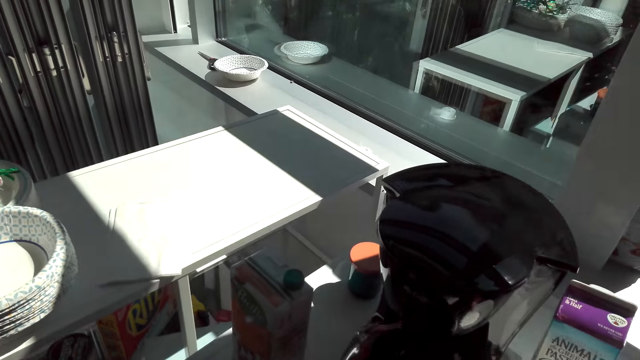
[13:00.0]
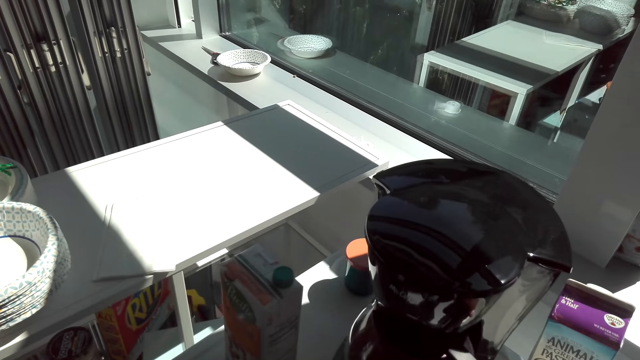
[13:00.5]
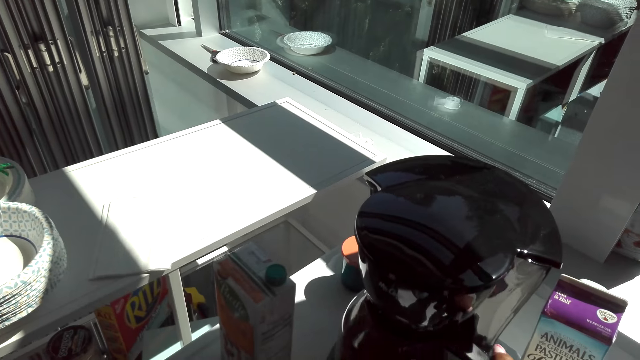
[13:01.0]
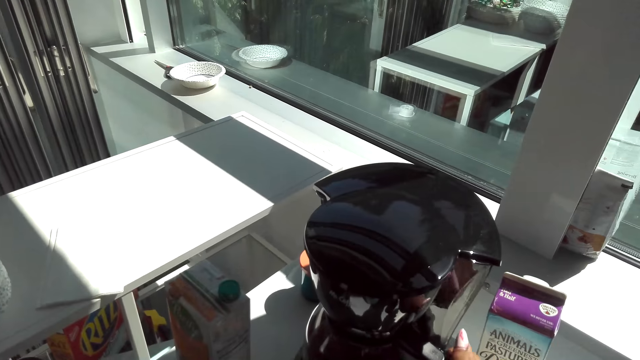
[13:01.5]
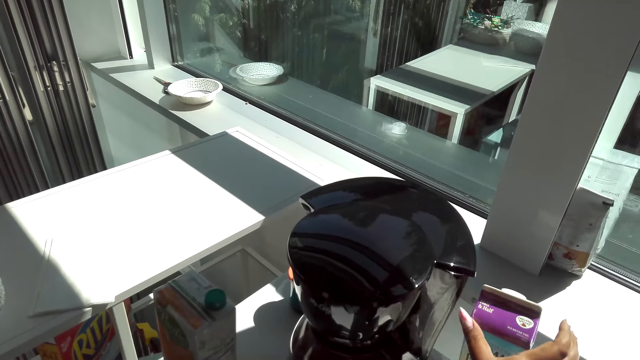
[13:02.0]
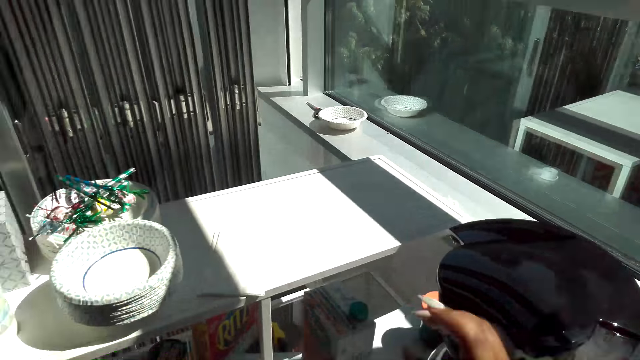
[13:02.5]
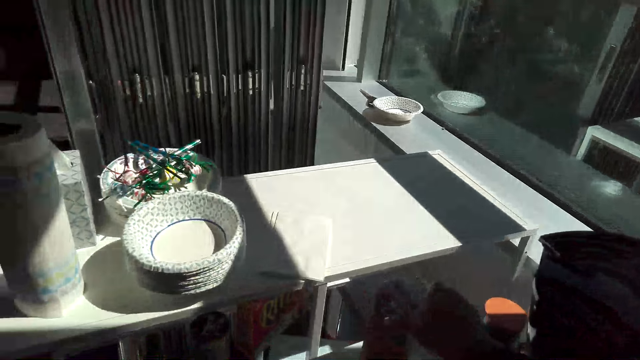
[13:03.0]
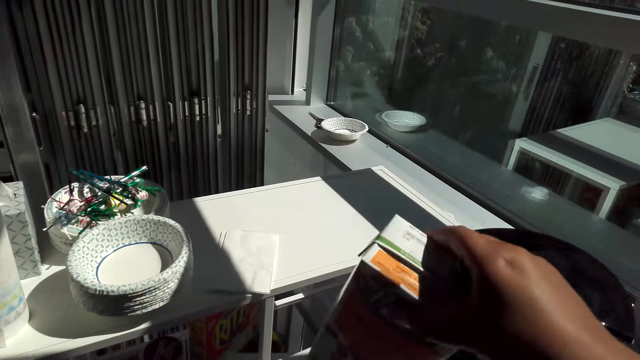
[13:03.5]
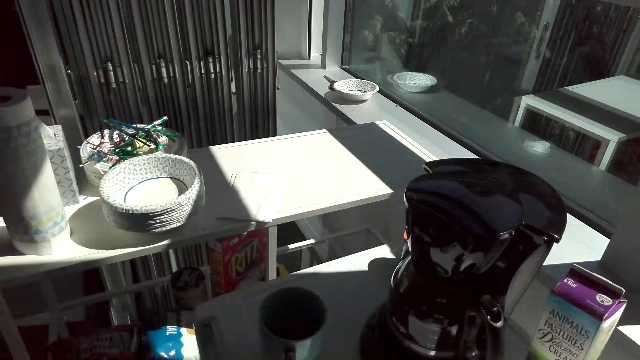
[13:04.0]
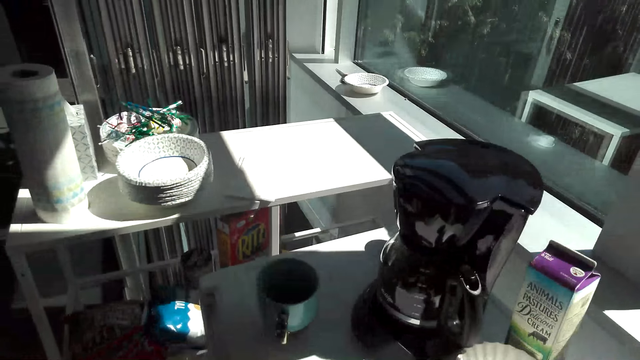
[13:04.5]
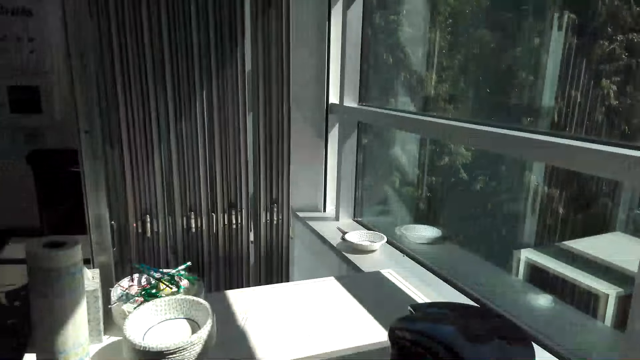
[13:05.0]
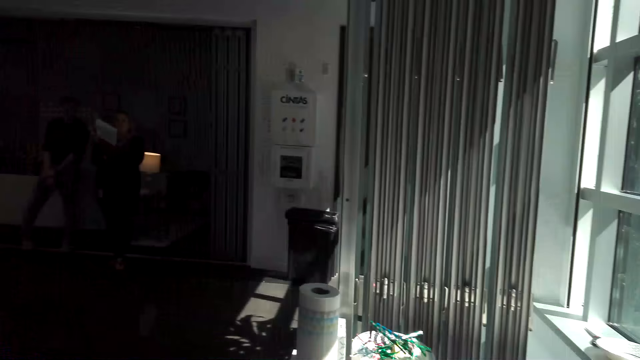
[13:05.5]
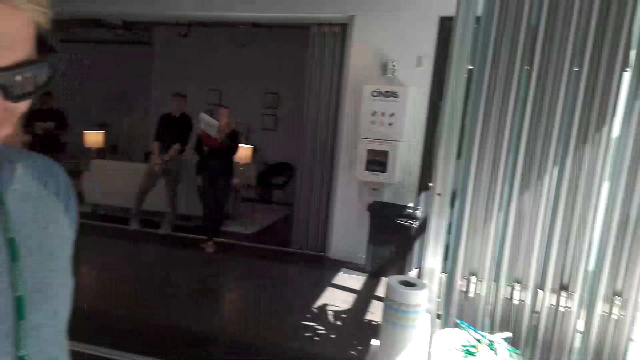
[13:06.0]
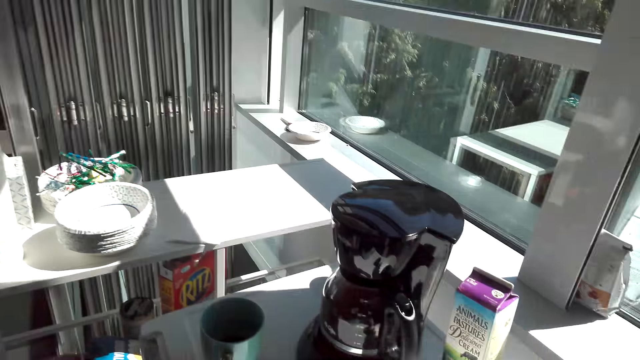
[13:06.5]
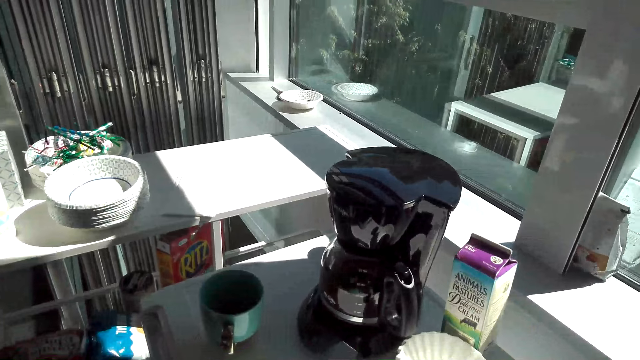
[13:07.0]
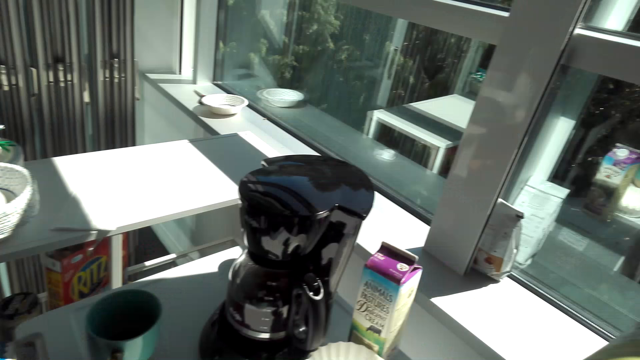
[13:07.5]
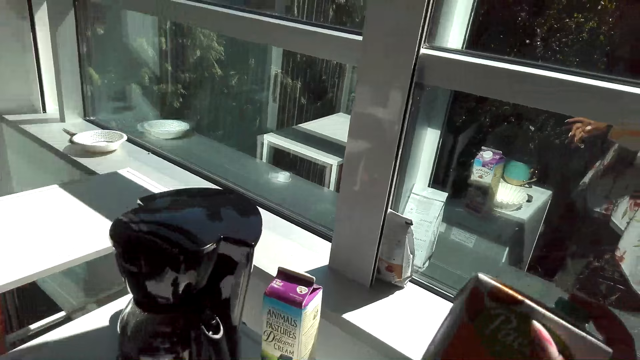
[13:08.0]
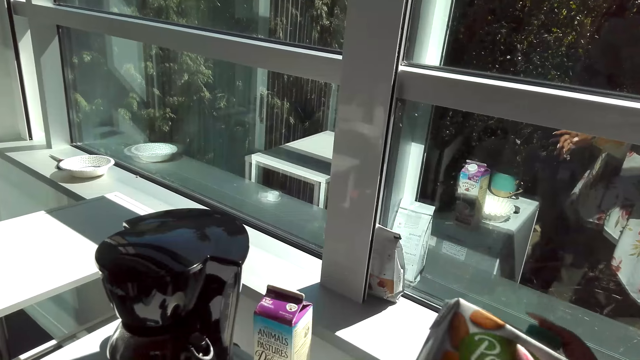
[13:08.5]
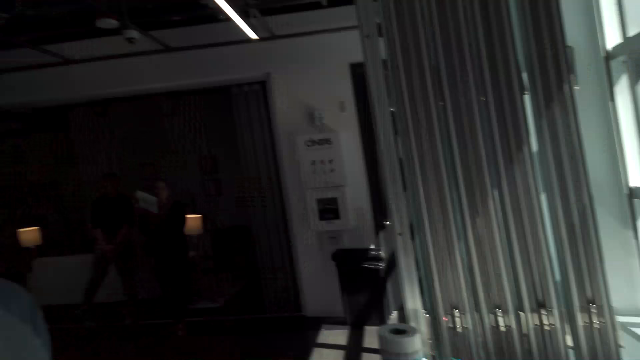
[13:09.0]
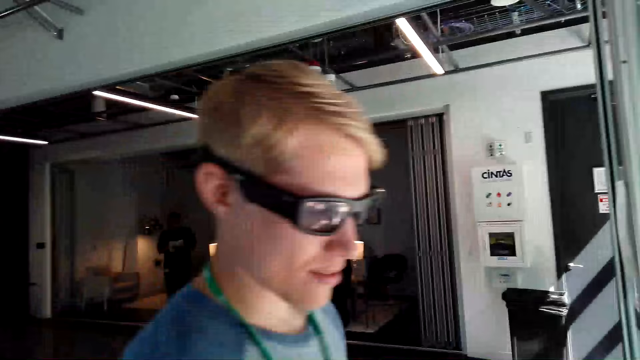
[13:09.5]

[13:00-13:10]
The camera wearer fits the jug on the coffee maker. They pick up a packet of coffee cream from the fridge. They look at someone. They look at the coffee maker.

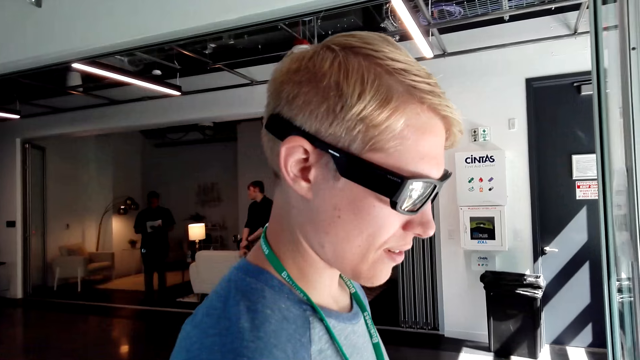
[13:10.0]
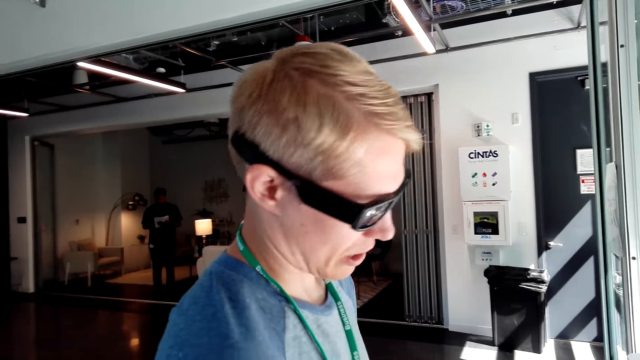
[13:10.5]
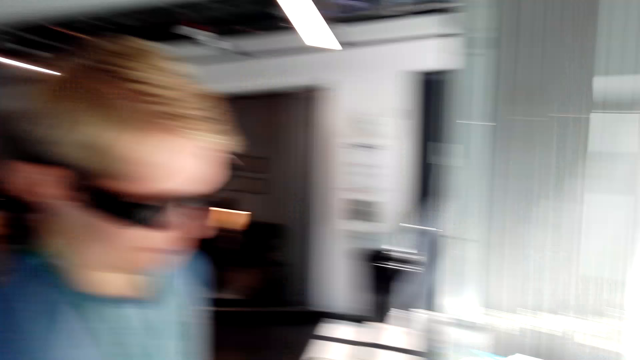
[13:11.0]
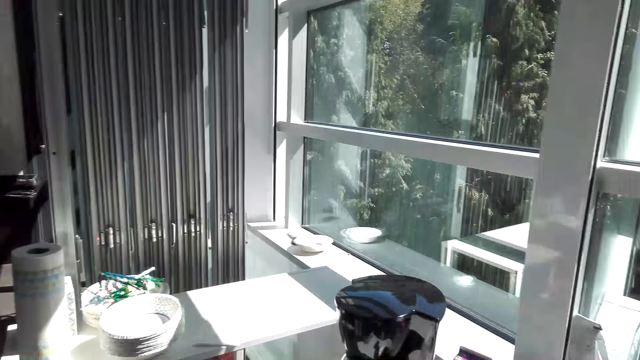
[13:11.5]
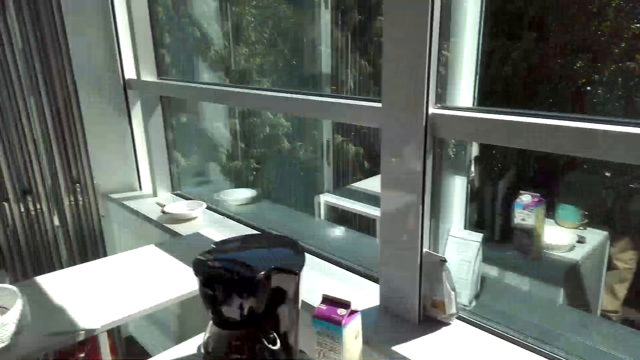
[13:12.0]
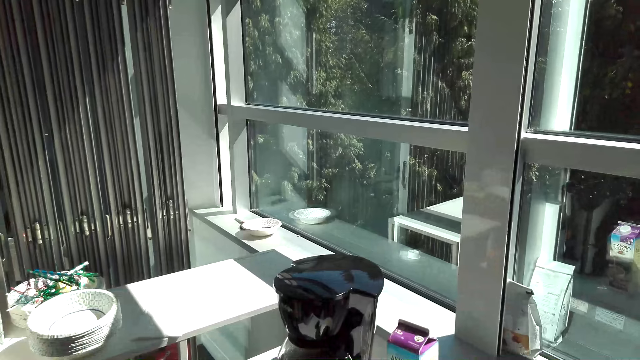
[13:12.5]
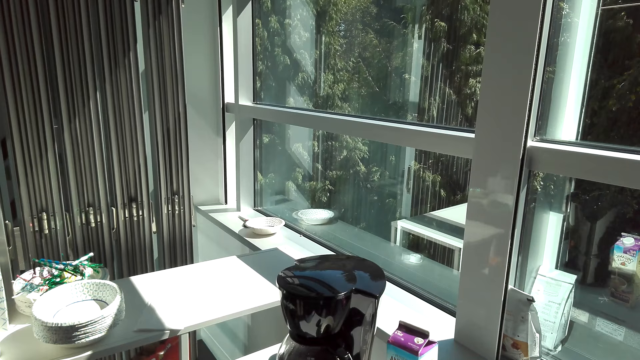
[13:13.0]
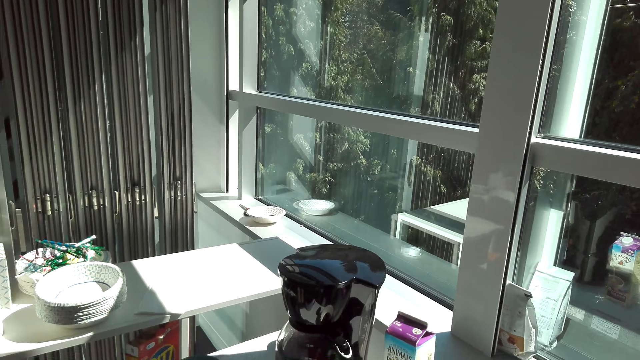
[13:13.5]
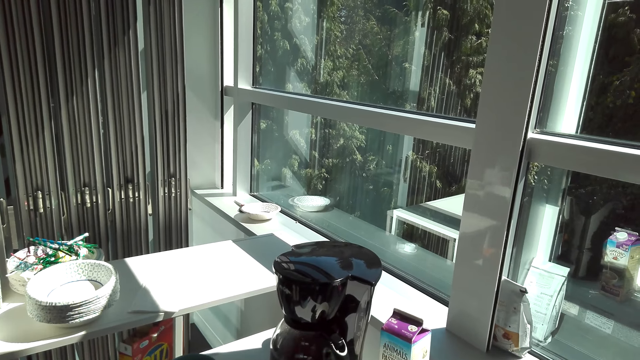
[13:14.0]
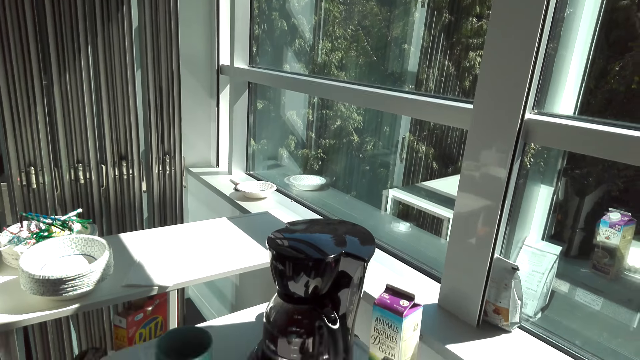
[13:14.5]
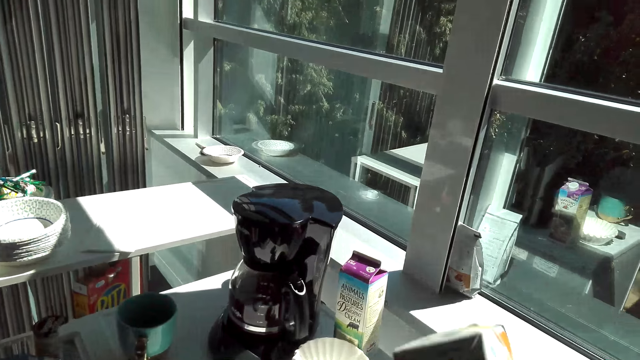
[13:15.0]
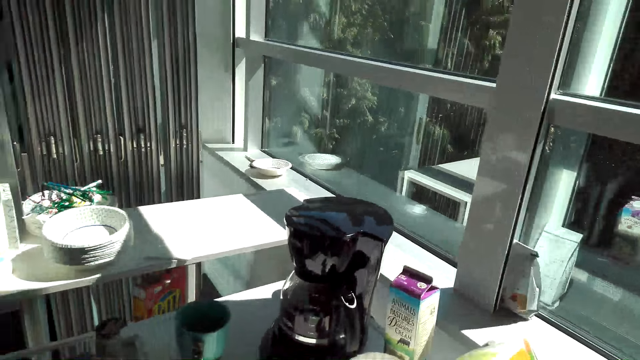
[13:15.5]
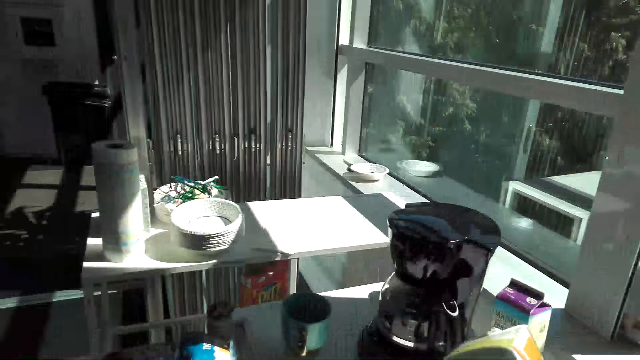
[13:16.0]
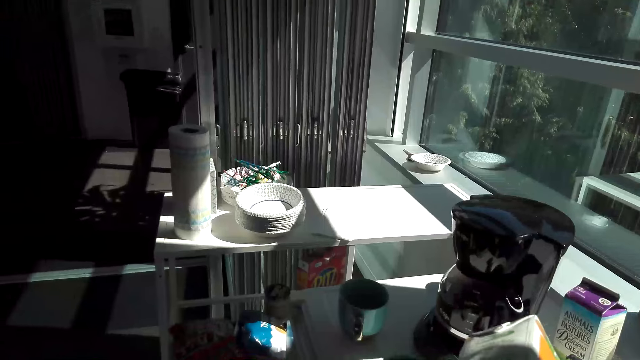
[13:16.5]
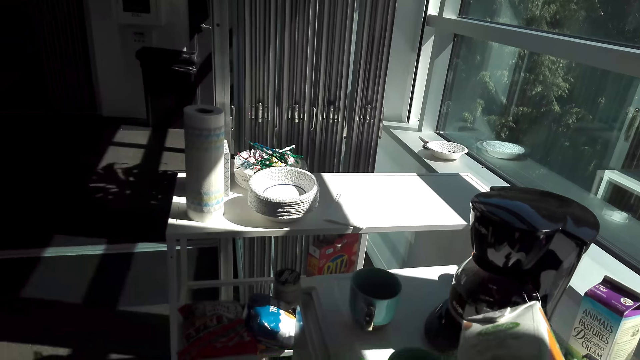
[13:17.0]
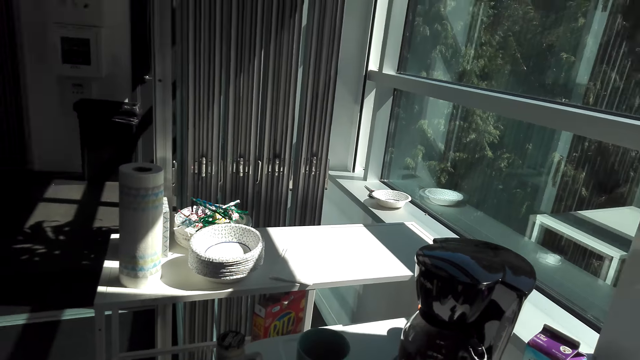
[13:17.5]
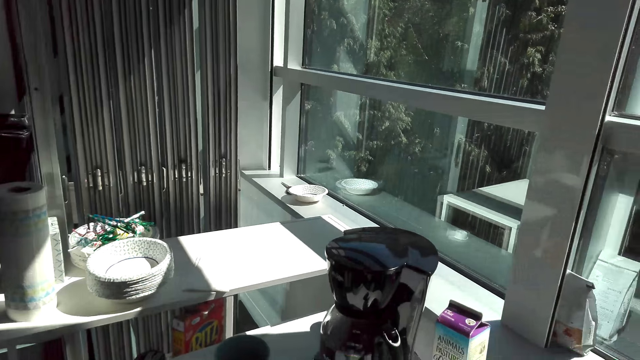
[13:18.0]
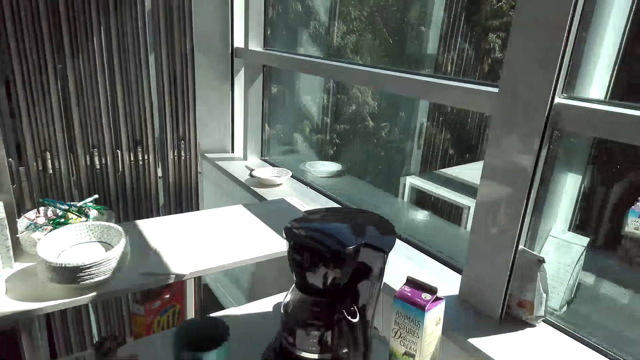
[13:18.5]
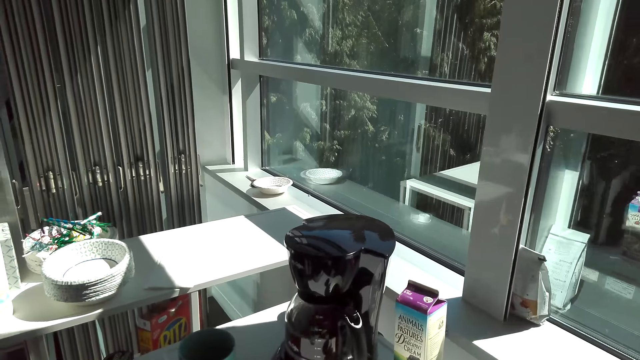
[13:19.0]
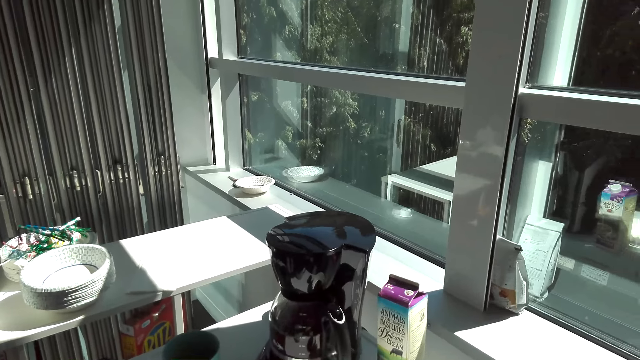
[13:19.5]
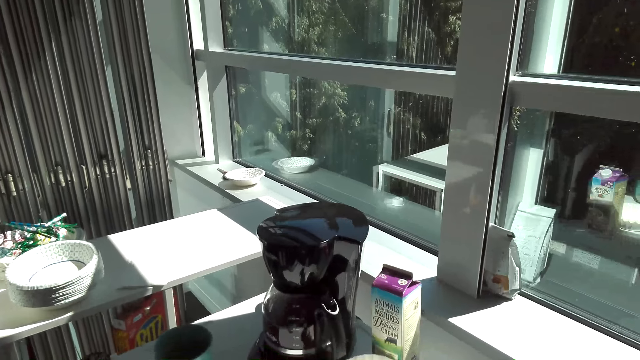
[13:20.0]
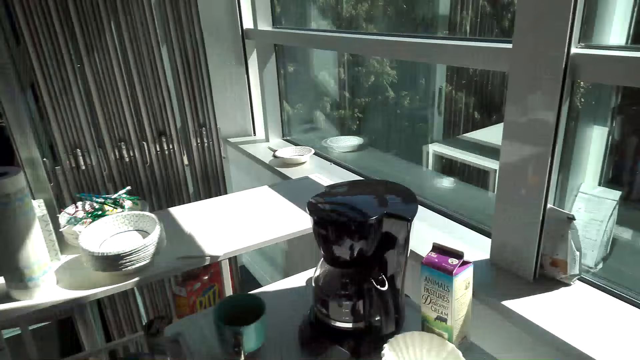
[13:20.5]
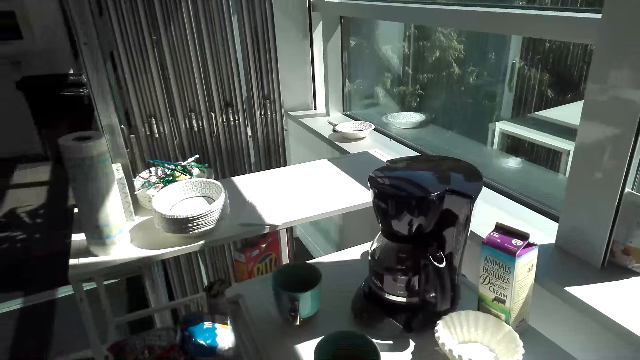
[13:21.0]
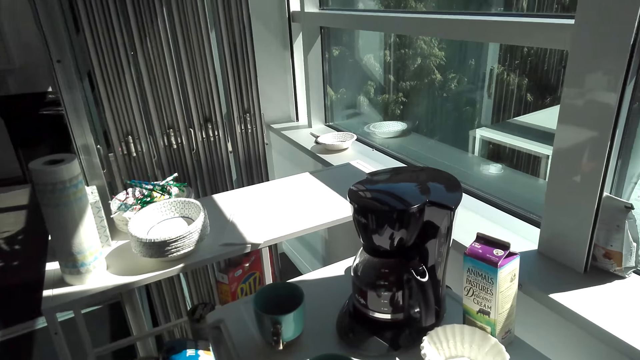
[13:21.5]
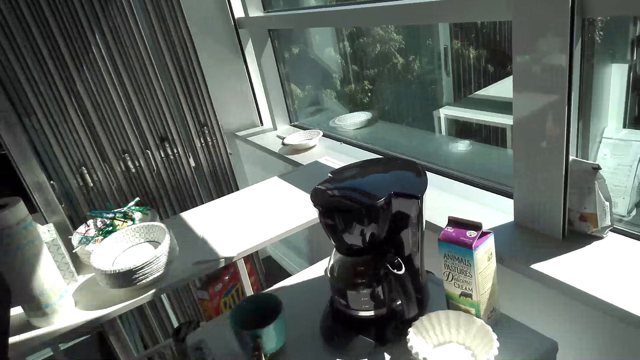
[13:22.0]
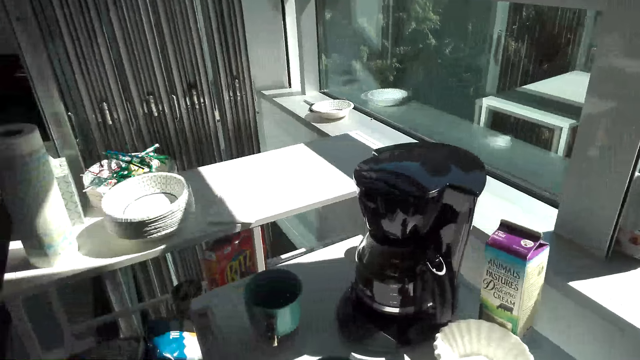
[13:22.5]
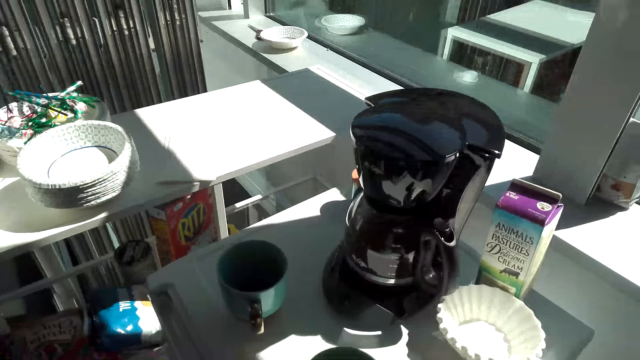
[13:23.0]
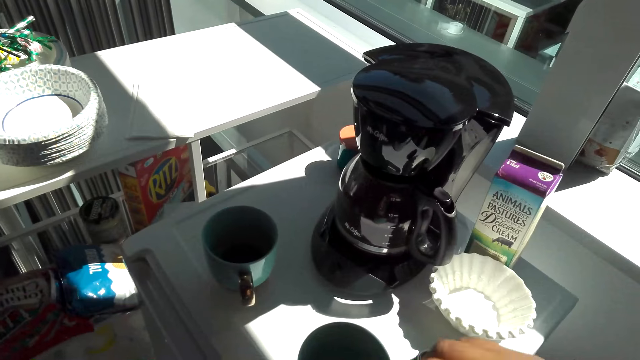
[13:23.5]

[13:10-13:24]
The camera wearer talks to someone. They look at the person. They look at the coffee maker, shake the packet of something, and look at the coffee maker again.
